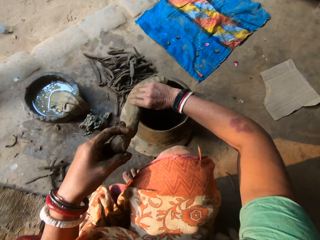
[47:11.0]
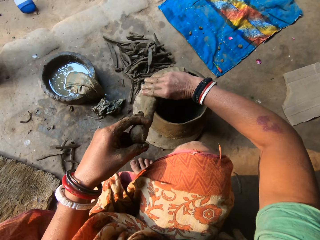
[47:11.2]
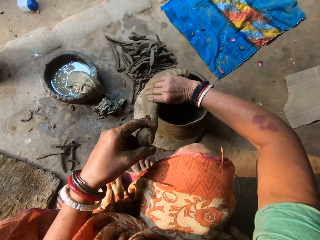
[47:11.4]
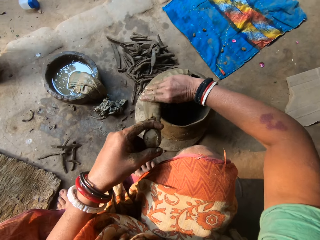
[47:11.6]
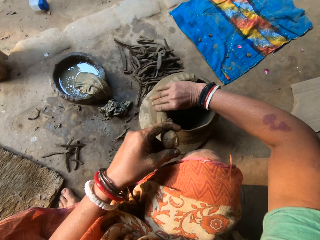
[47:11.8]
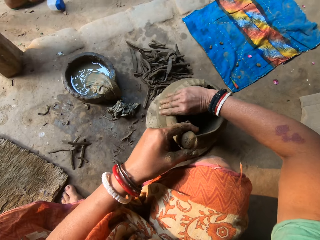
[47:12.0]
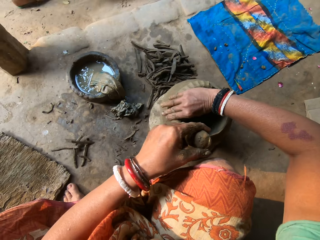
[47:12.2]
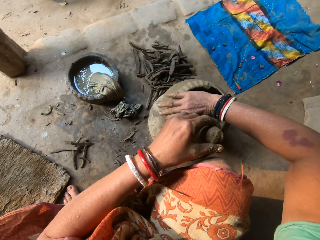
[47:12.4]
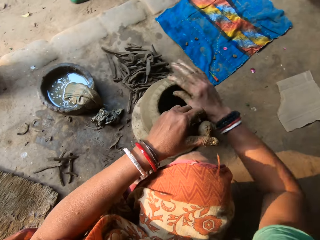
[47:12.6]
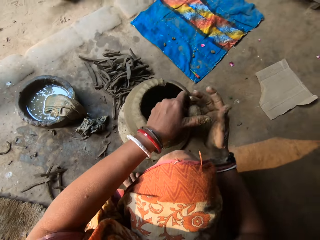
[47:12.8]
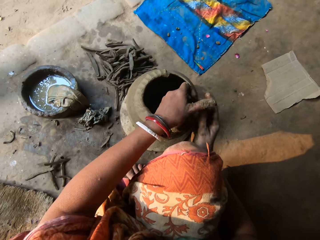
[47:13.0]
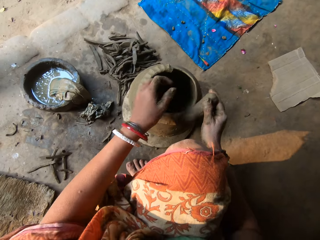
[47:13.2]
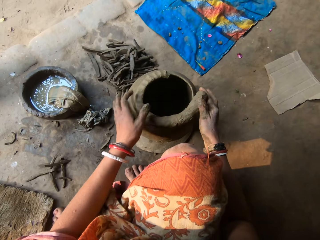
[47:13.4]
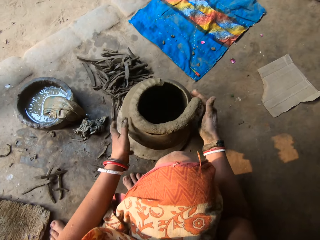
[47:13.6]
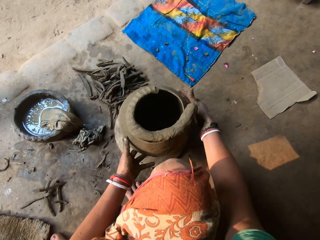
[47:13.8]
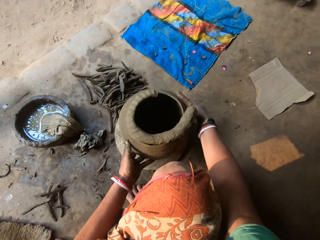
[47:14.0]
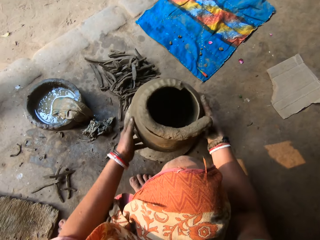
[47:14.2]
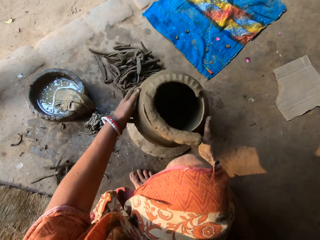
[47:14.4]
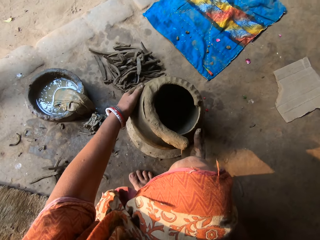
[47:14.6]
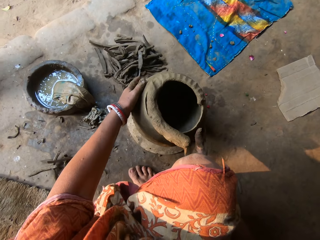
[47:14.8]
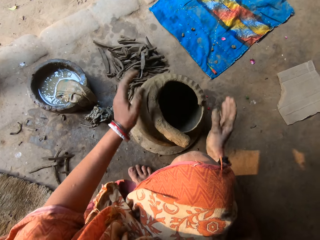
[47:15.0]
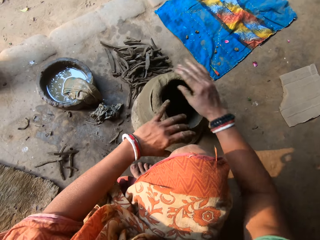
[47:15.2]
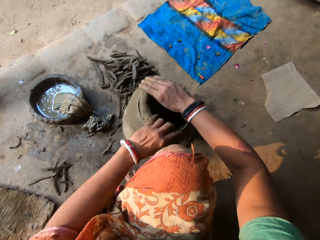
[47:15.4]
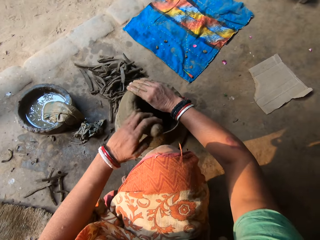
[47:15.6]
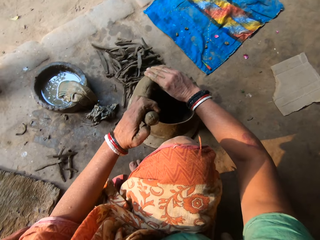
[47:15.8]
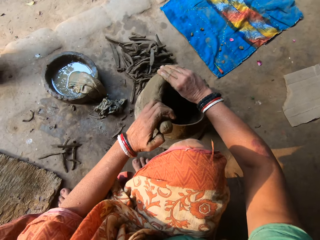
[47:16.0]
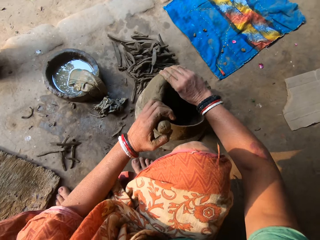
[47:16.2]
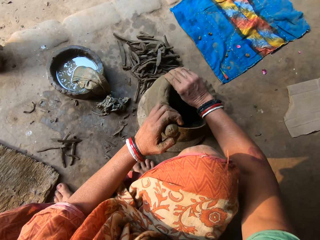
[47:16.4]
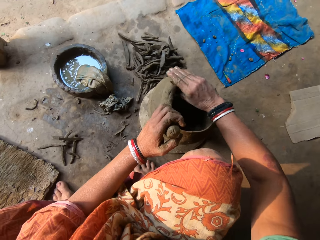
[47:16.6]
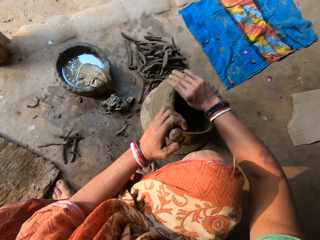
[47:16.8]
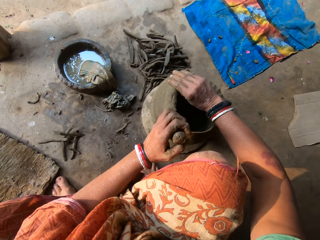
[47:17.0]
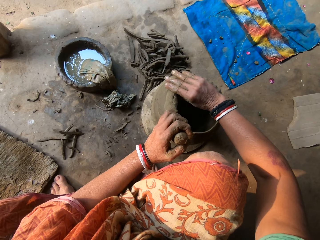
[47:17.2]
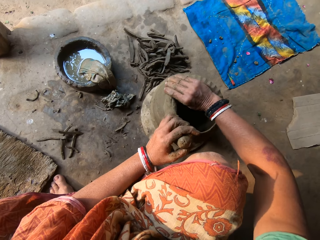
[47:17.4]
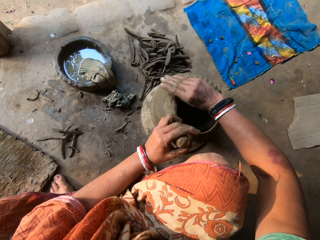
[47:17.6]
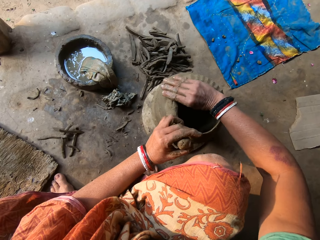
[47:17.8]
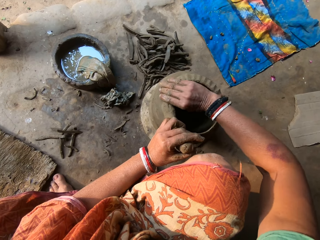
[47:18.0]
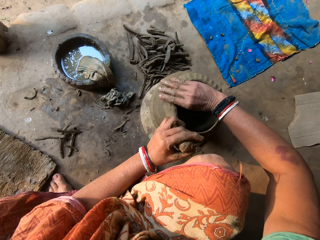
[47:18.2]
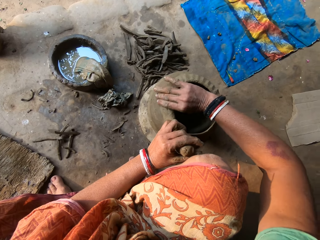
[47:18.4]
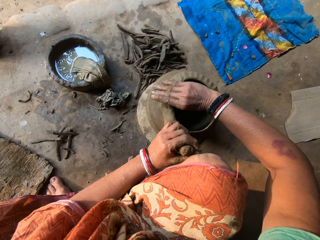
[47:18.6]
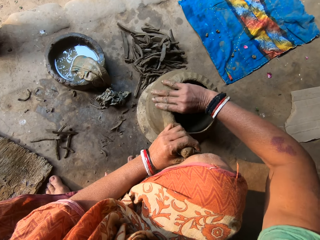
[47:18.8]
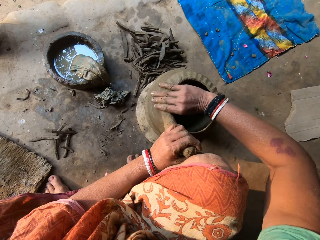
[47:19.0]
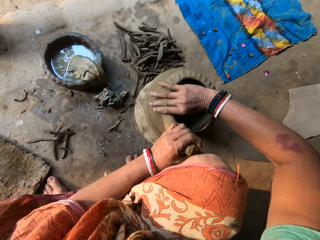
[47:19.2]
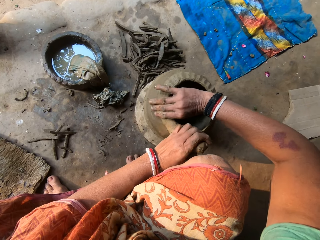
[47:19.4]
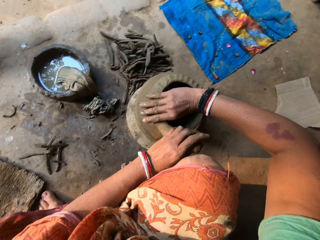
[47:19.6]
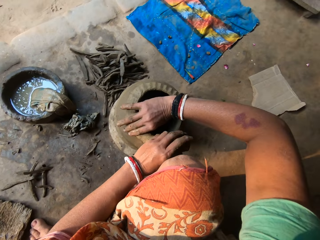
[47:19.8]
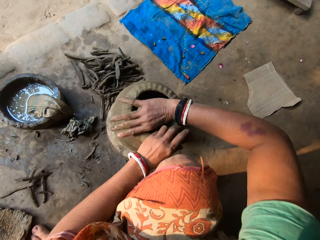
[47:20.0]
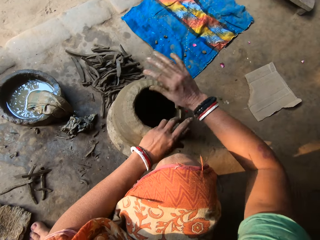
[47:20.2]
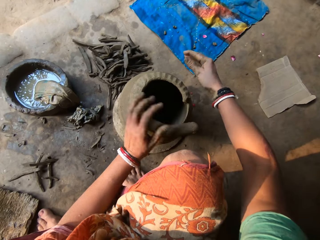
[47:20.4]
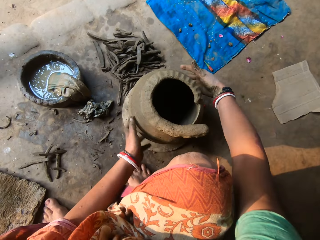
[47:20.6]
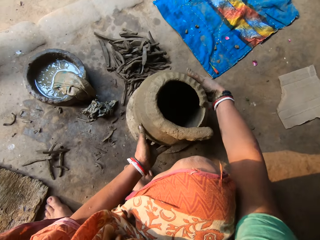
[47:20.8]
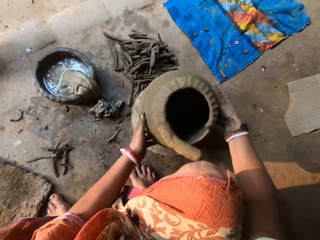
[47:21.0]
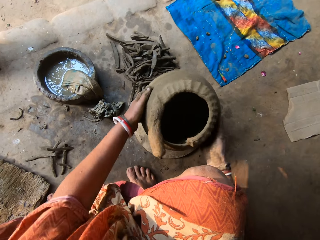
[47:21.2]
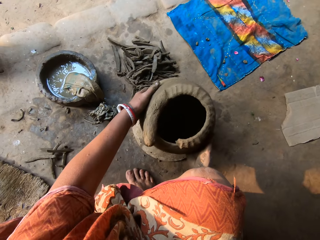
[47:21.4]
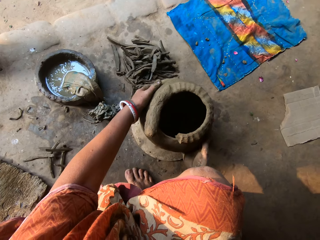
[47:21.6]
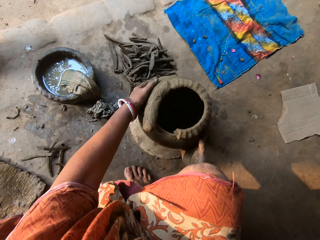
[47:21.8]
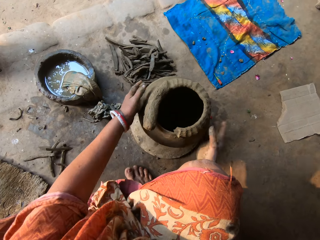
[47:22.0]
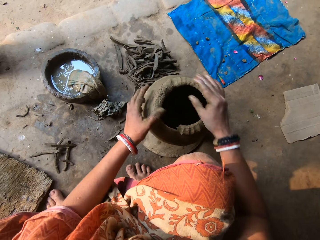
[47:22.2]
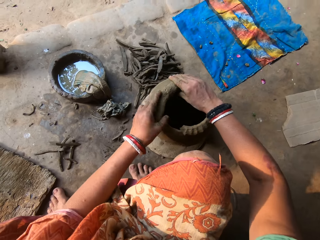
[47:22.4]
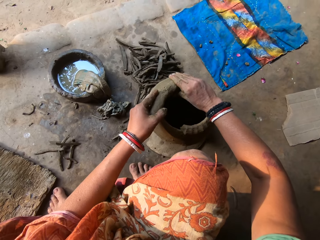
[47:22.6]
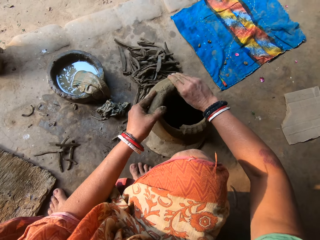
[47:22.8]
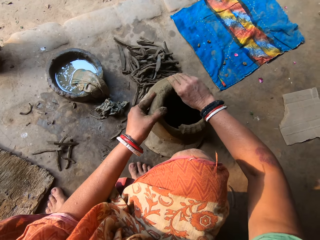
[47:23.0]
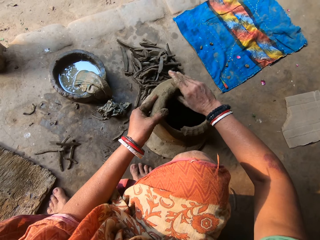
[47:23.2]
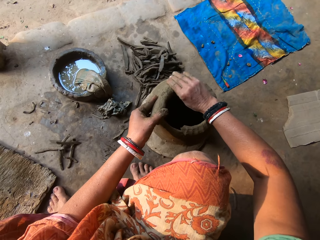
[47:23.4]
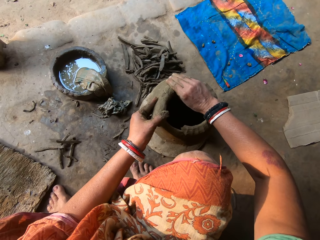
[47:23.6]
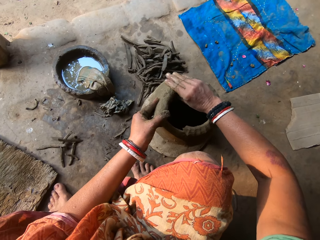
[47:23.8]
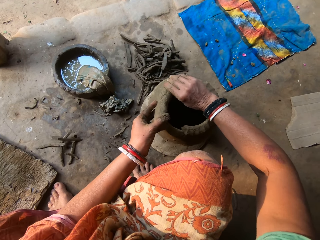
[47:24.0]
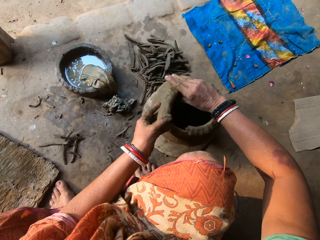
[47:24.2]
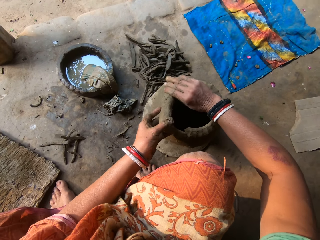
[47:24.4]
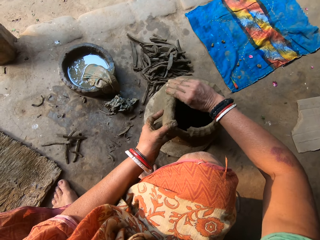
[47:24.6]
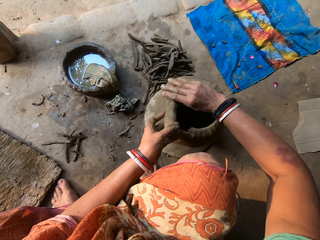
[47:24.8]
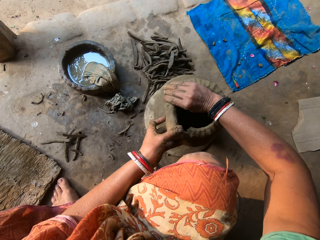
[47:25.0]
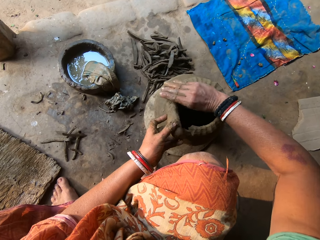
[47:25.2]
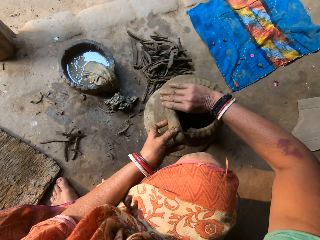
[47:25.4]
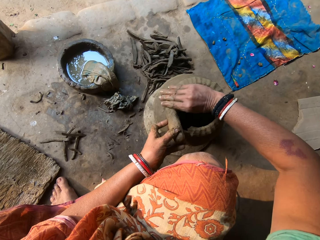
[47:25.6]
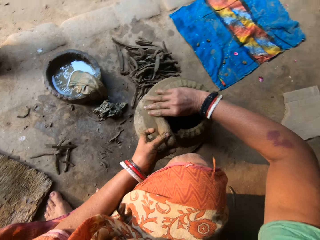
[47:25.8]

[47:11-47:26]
A person kicks an oil can. The camera wearer passes the clay to the right hand. They unhand the clay and rotate the clay pot. They adjust the pot with both hands. They hold the clay and stick the clay on the pot. They press the rolled piece of clay on the pot with both hands. They unhand the clay and rotate the pot. They adjust the pot with both hands. They hold the clay and stick the clay on the pot. They press the rolled piece of clay on the pot with both hands.

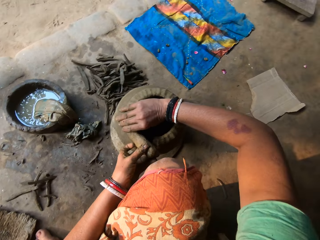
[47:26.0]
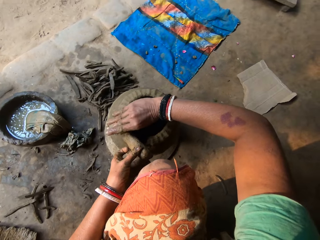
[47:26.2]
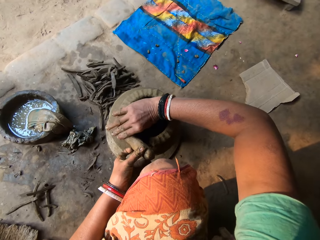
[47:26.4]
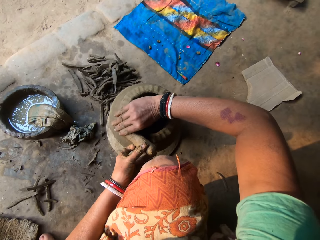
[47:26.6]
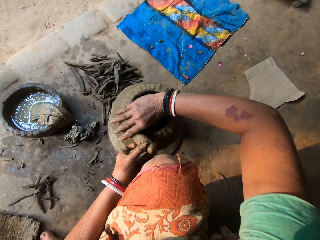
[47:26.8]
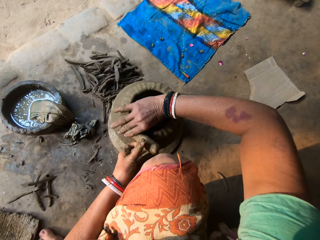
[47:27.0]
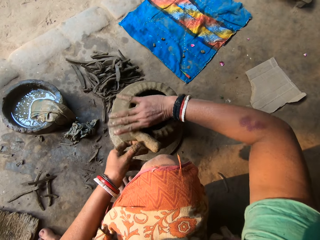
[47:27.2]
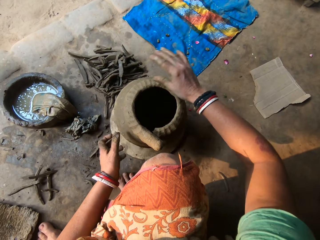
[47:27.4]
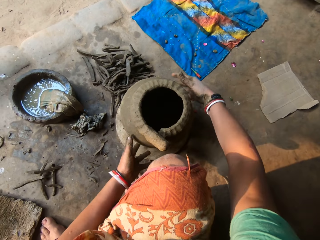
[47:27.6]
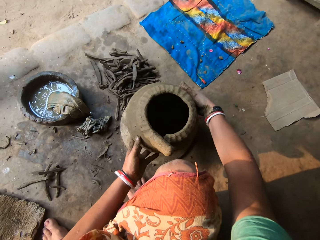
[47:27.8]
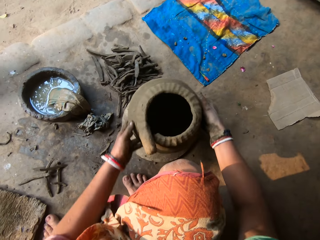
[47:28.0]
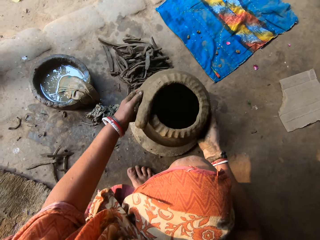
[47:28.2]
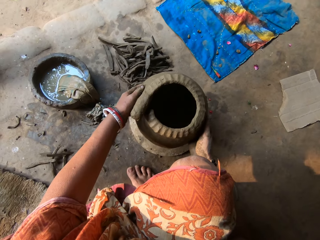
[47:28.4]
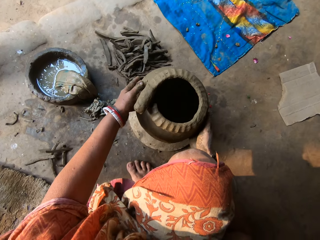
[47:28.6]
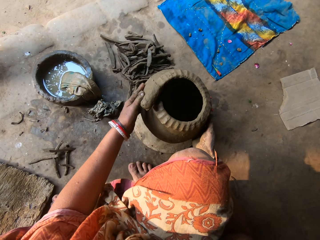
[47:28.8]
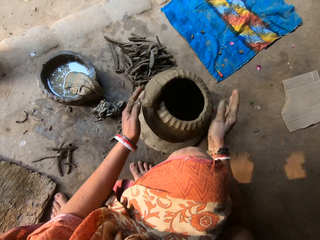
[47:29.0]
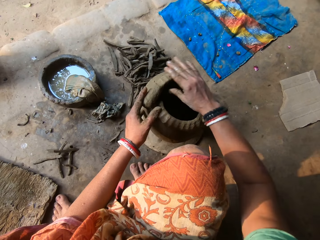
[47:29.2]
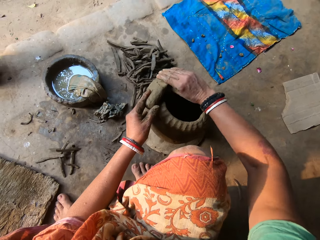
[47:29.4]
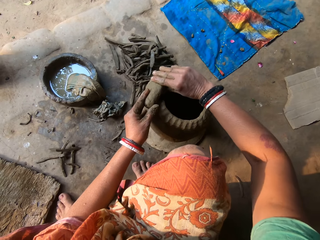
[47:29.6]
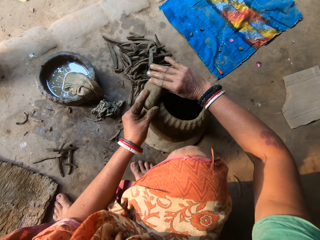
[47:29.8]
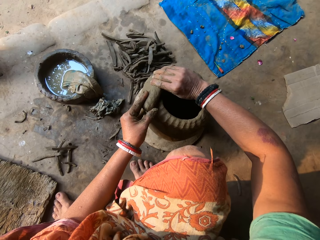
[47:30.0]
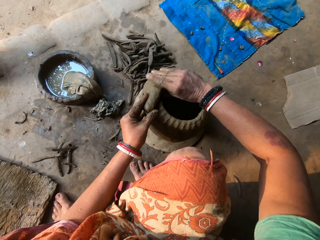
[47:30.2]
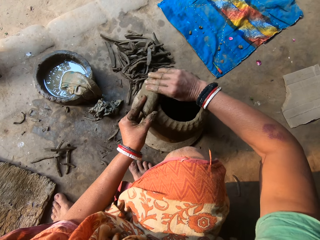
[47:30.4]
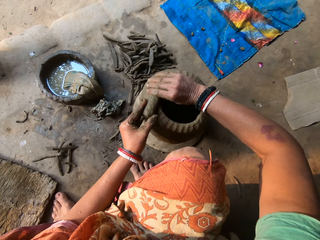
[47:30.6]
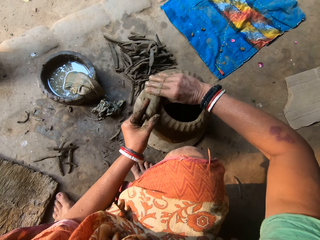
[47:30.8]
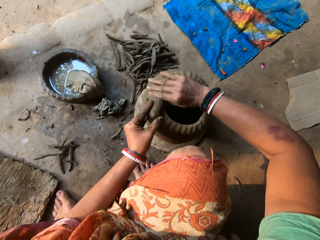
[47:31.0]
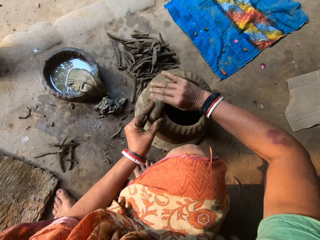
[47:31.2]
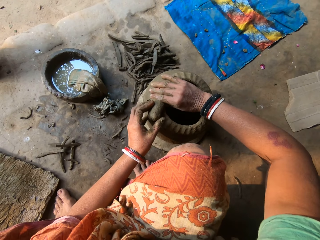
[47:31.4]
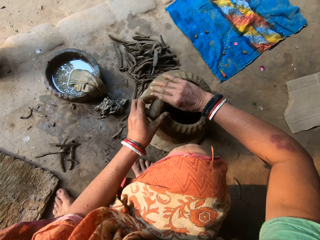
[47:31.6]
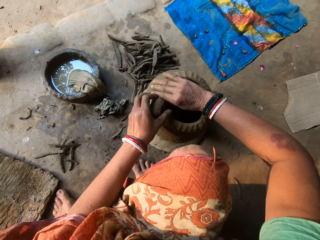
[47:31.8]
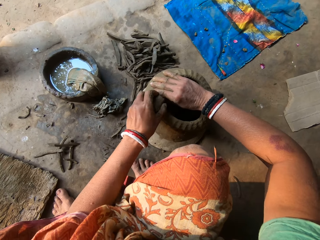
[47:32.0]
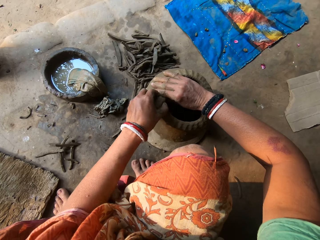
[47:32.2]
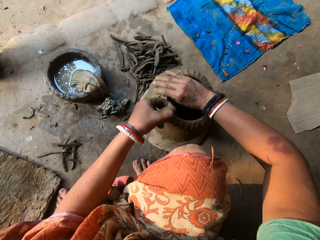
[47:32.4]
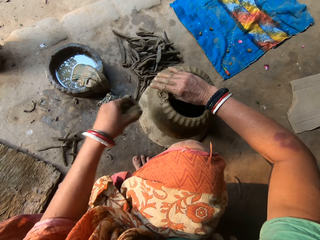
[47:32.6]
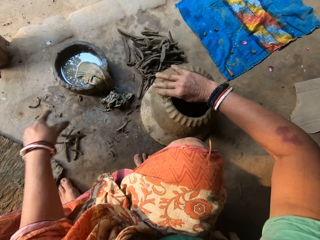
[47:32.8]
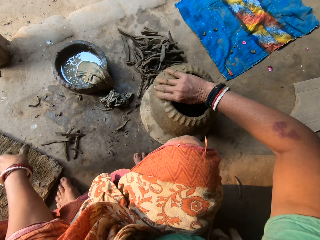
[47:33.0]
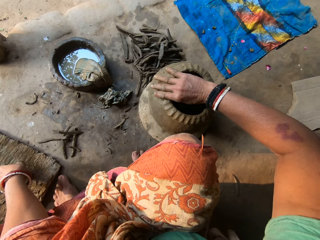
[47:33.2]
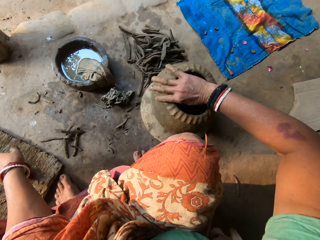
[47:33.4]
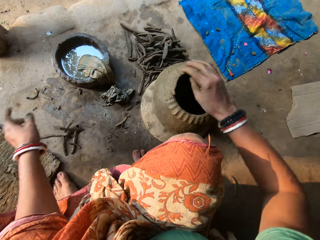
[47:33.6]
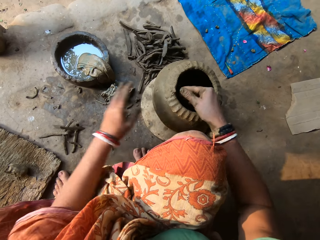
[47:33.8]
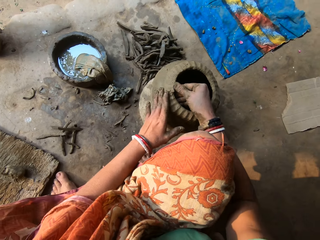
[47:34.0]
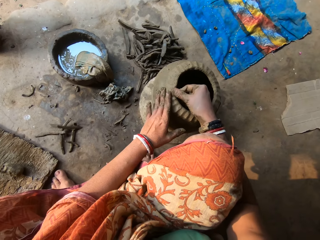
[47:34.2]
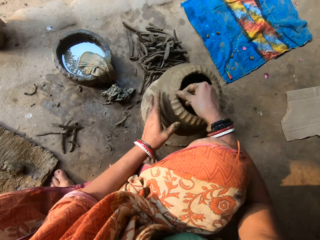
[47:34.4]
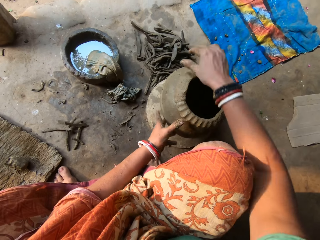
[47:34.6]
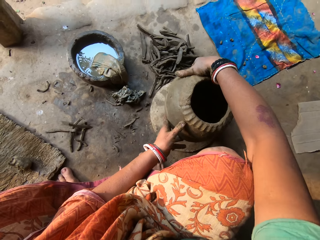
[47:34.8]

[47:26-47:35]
The camera wearer unhands the clay and rotates the clay pot. They adjust the pot with both hands. They hold the clay and stick the clay on the pot. They press the rolled piece of clay on the pot with both hands. They cut the clay with the hand. They stick the clay on the pot. They place the clay on the board.
